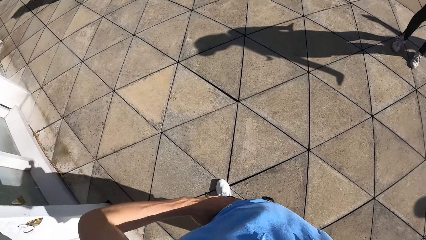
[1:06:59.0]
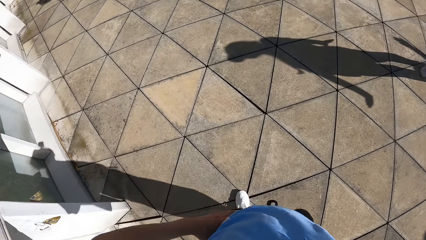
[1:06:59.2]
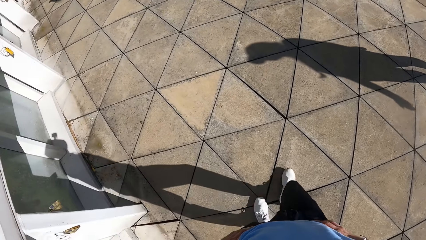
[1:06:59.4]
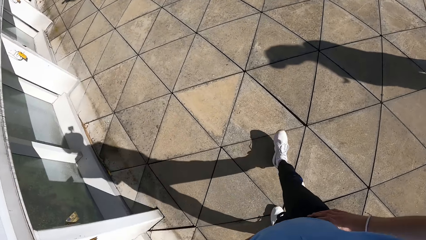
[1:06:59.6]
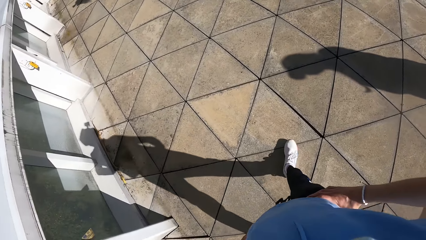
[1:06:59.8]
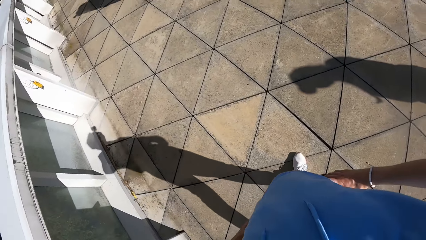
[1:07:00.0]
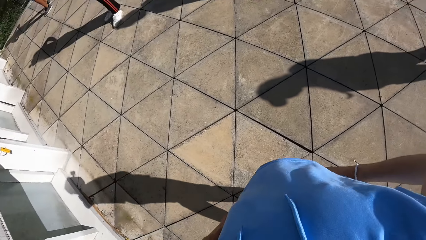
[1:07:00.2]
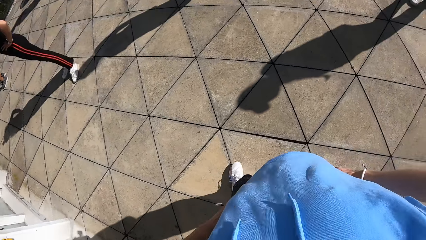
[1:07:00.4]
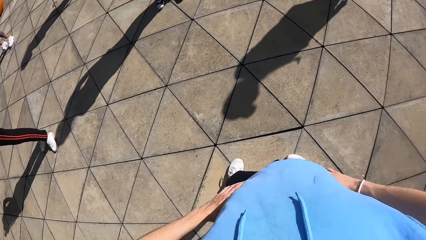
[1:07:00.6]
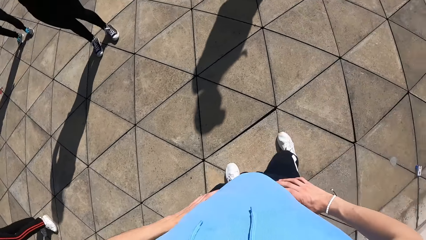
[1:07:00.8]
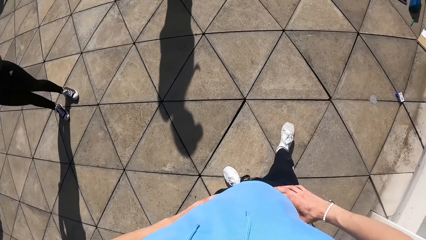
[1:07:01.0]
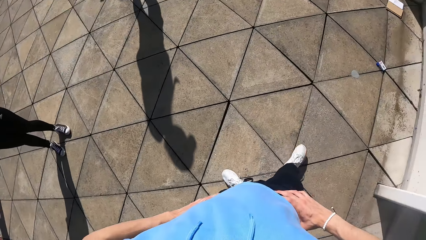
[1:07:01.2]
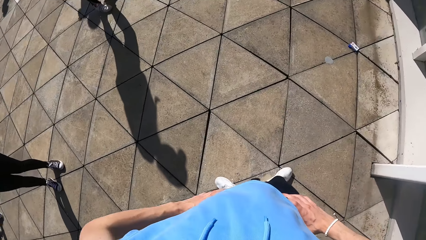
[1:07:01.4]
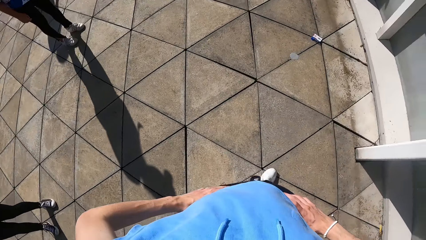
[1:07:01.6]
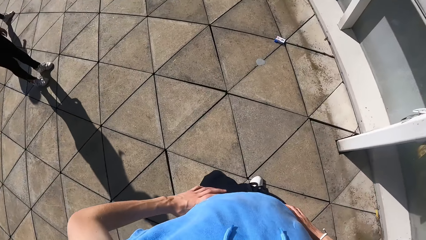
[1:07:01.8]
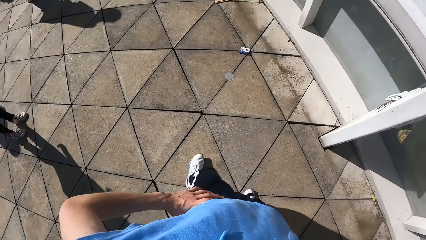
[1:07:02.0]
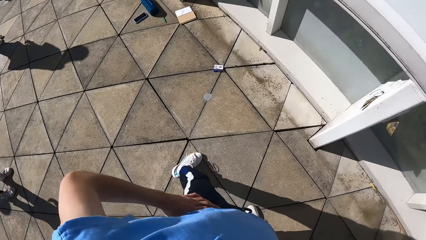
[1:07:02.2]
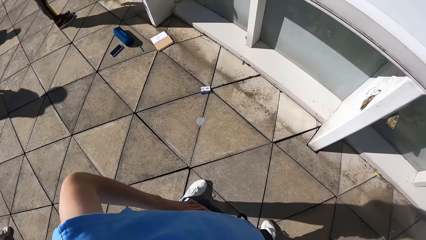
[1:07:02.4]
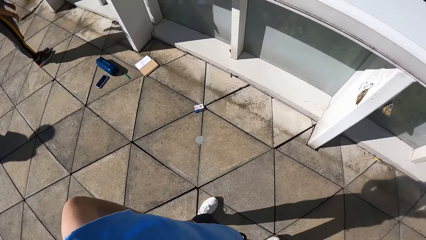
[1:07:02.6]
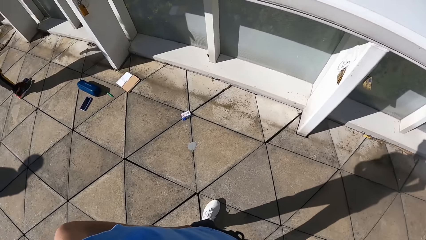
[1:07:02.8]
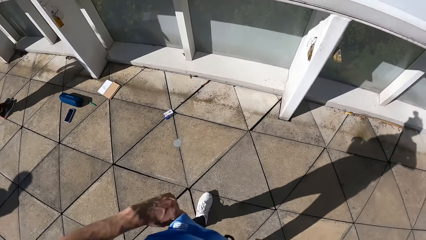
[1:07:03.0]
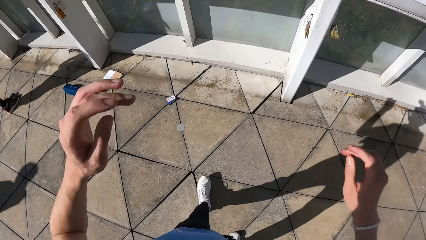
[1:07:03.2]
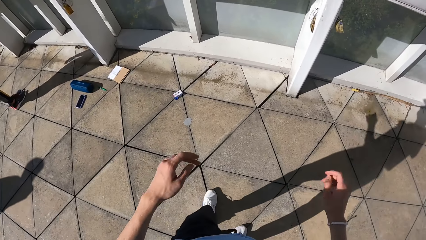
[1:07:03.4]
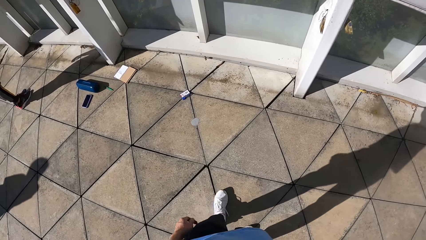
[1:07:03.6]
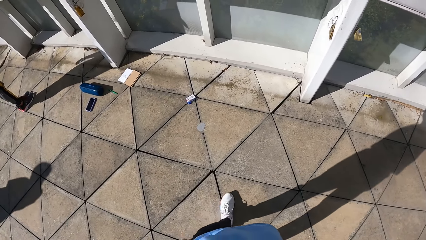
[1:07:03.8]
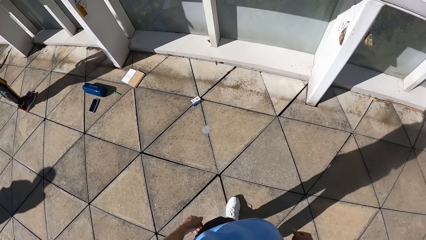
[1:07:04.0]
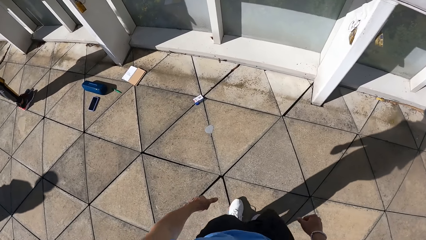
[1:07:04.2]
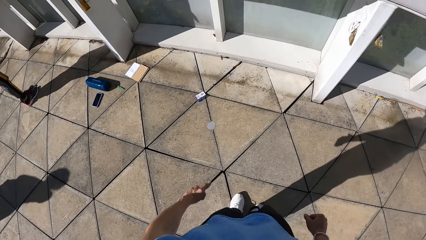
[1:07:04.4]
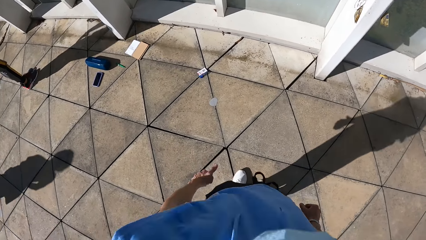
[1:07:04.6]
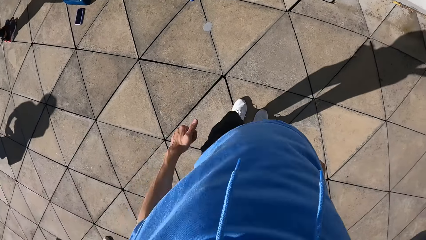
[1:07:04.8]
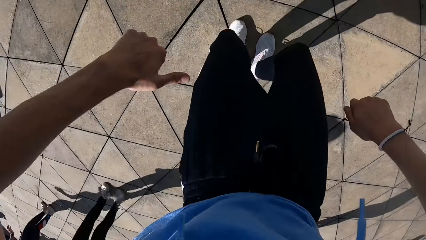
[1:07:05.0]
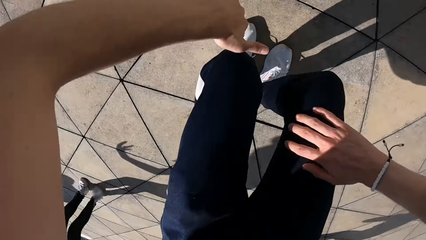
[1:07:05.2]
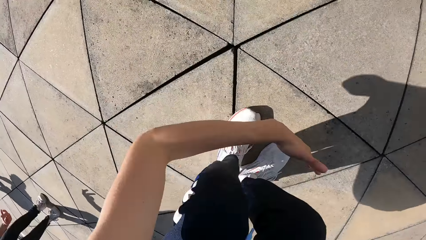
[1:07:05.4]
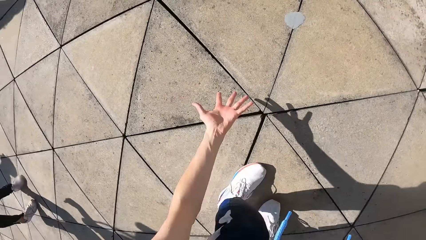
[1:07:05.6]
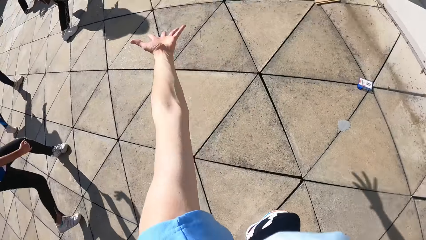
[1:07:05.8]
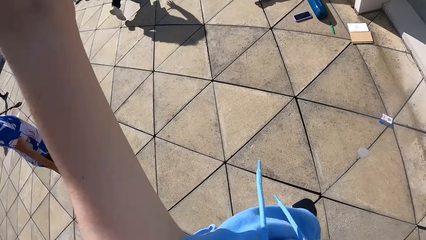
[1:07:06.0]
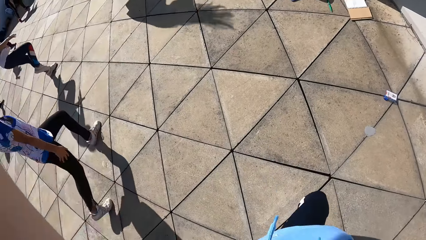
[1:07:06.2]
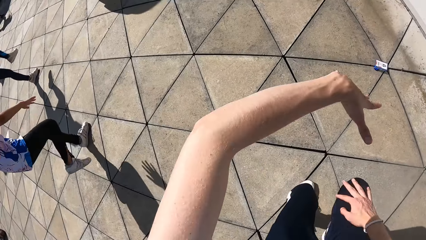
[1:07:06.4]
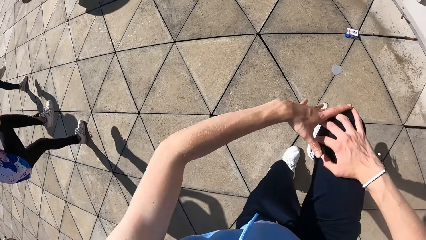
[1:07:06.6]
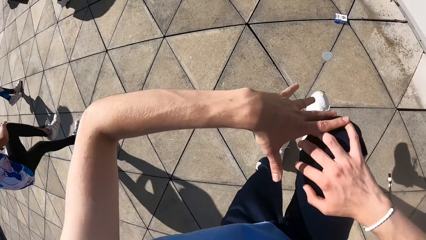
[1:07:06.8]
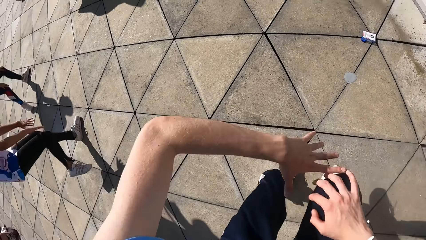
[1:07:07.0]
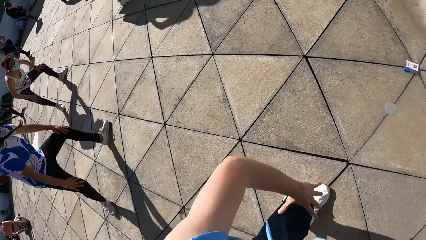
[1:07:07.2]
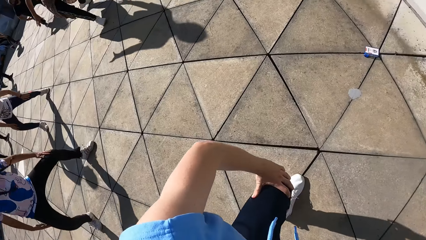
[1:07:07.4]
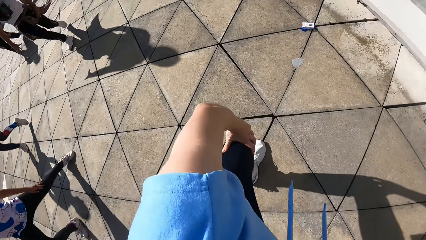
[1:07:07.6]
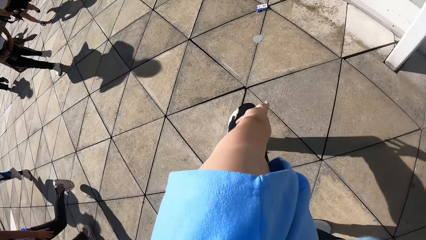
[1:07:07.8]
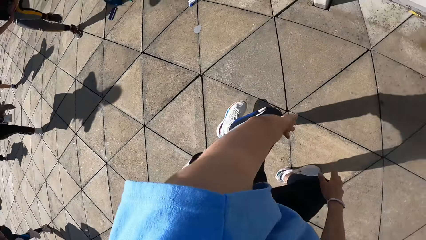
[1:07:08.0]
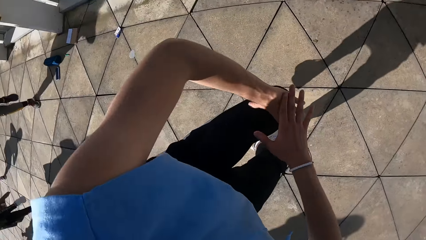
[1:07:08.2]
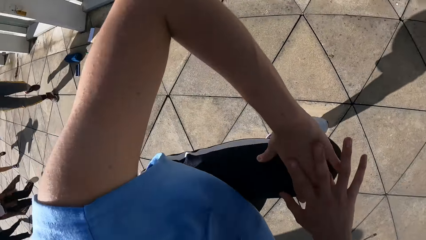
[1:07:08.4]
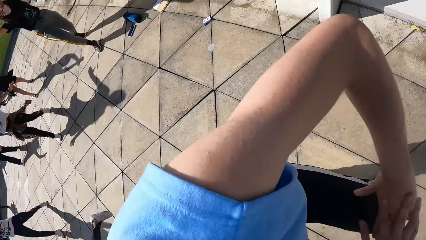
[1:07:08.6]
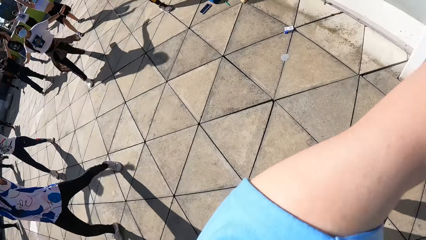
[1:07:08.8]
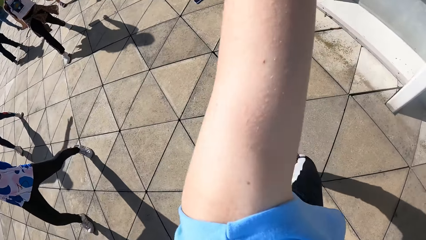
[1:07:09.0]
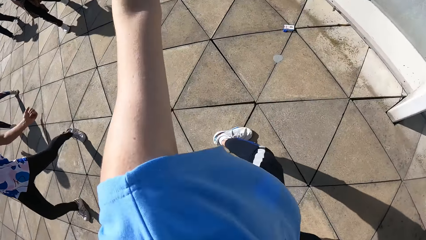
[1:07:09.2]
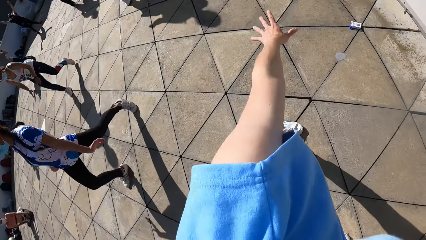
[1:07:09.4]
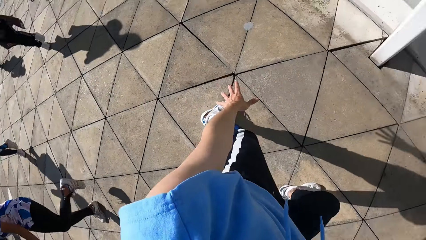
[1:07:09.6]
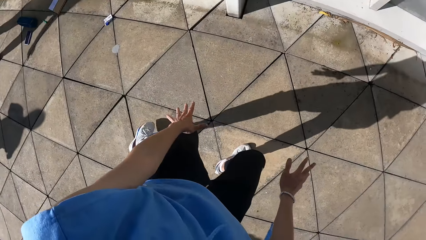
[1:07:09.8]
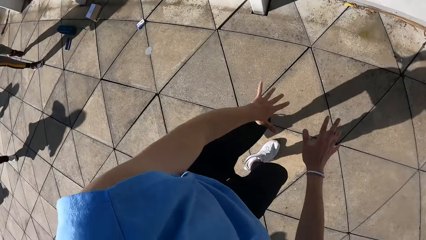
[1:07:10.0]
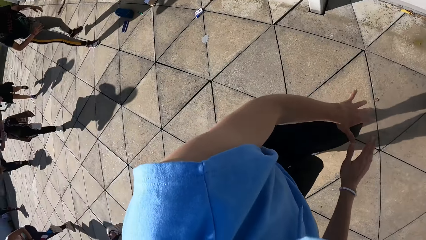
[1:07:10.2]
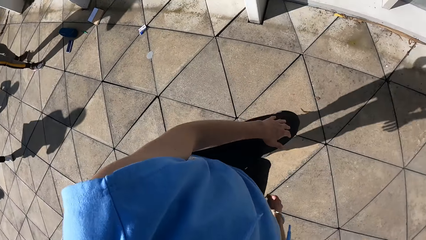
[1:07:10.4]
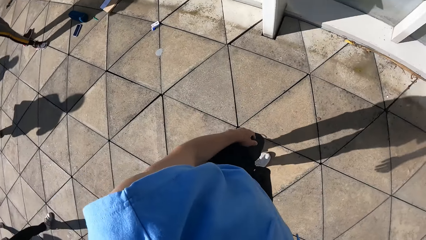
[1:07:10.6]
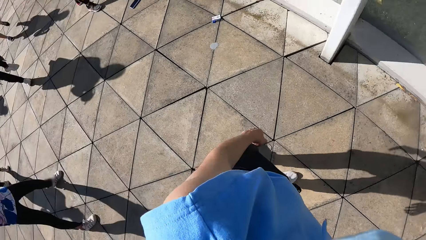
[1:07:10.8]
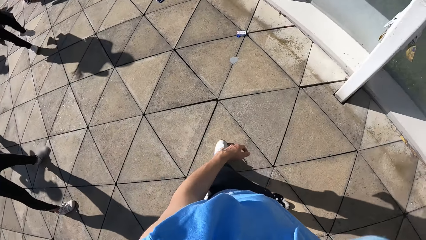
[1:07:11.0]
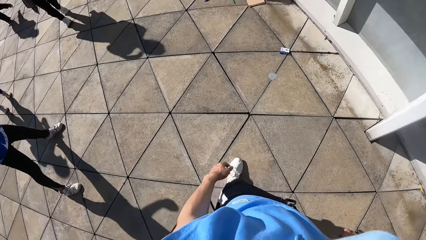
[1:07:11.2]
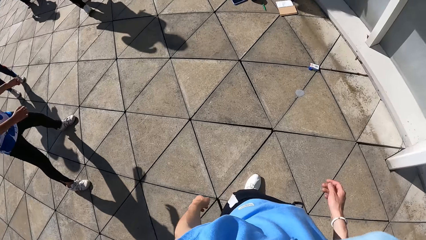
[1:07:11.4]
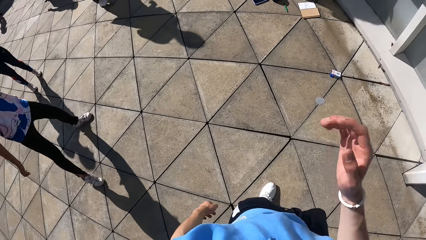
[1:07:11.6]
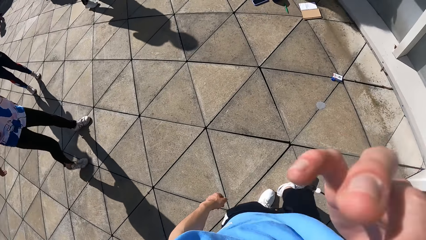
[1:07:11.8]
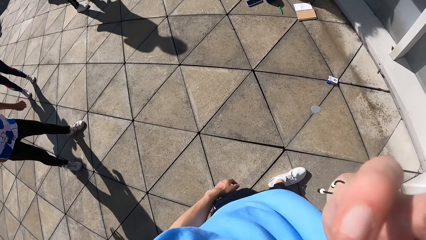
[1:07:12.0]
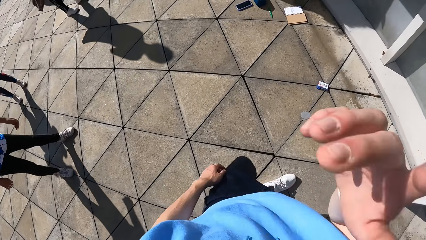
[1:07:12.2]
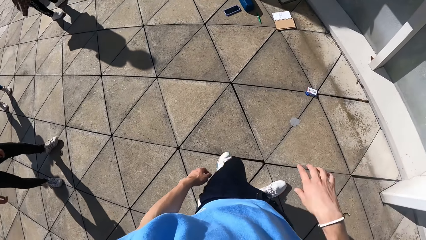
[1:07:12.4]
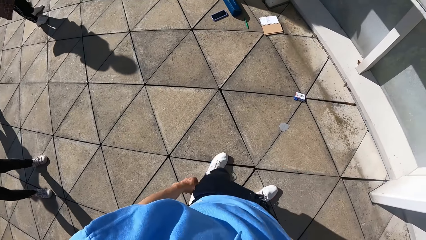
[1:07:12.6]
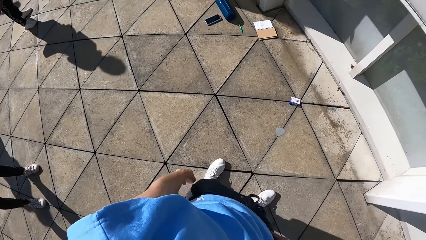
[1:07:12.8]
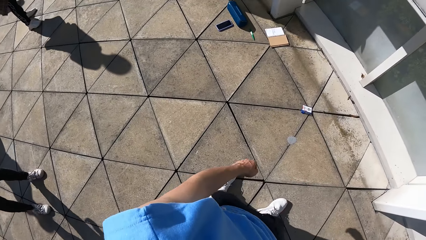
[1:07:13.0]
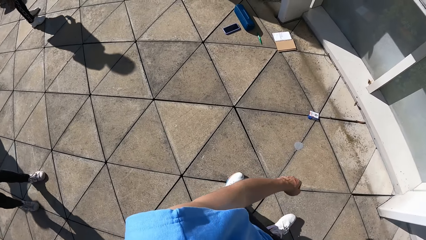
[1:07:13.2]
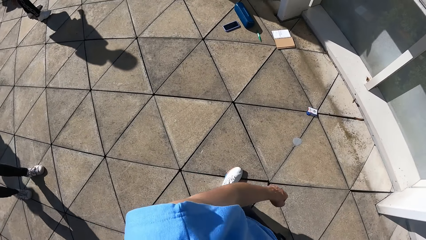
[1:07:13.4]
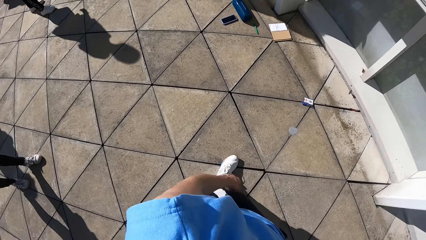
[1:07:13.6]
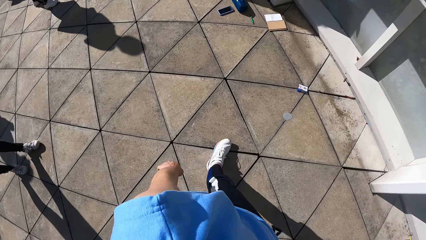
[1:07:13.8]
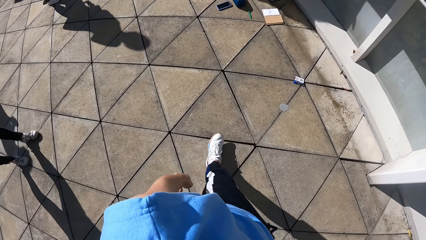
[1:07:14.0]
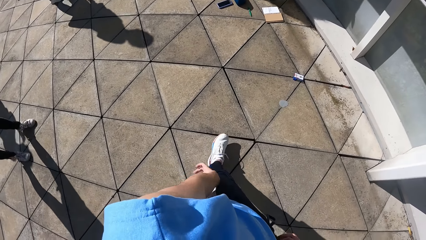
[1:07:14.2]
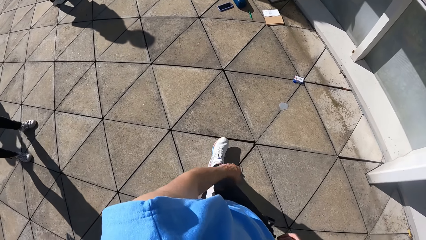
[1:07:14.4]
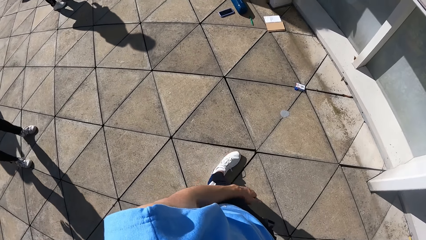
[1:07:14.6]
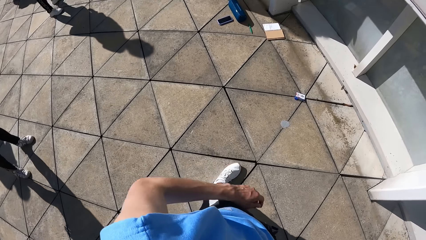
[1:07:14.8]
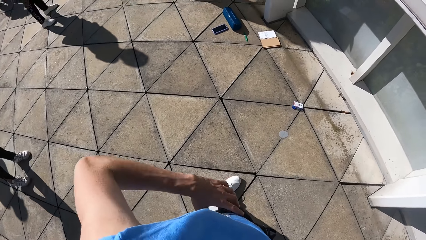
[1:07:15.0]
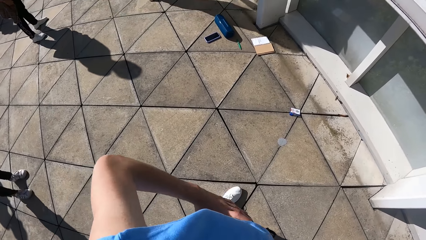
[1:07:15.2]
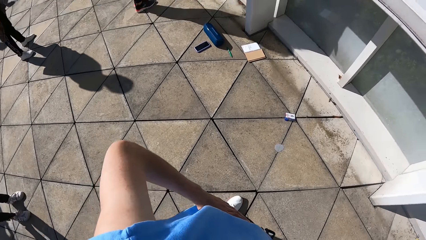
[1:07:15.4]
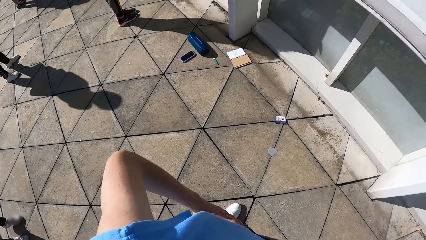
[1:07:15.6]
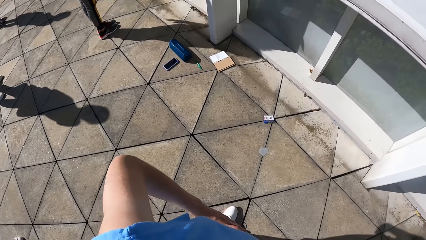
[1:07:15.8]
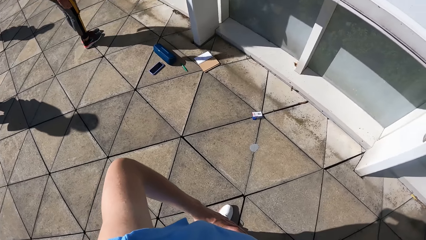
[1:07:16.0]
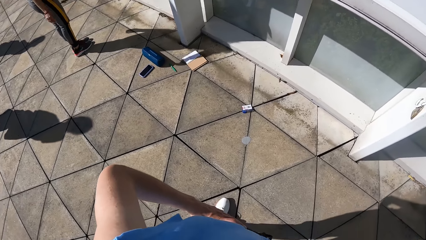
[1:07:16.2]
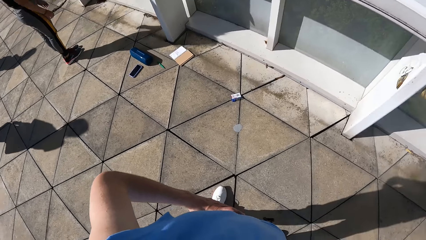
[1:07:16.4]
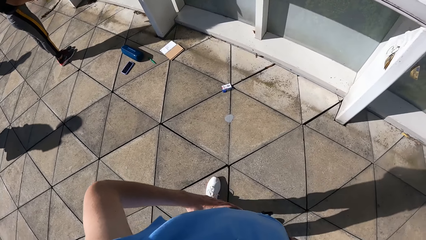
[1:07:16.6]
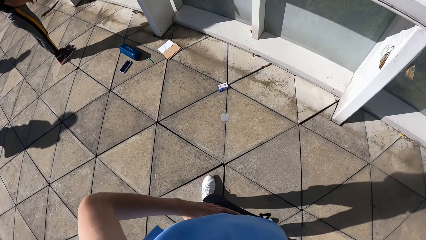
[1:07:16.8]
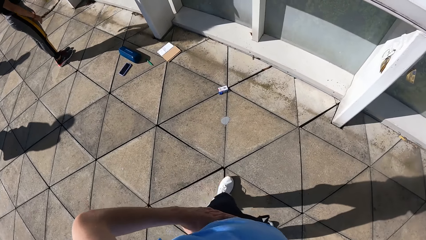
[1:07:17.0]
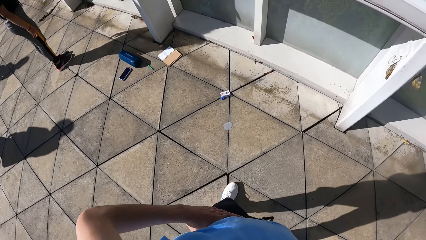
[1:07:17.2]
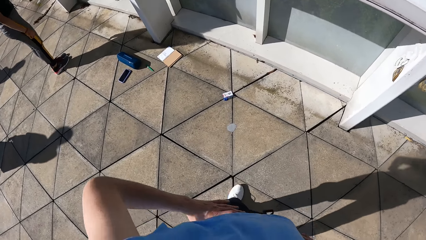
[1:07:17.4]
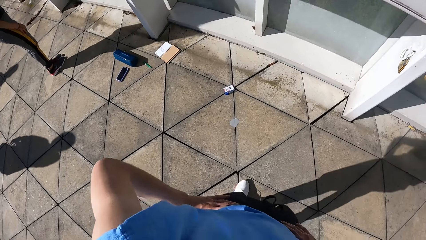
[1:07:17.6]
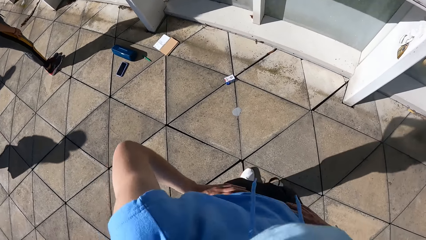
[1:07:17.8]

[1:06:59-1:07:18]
The camera wearer walks around the ground. He turns around. He dances with the group of people. He teaches some dance moves. He touches his face with his right hand. He holds his waist. He dances with the group of people.
